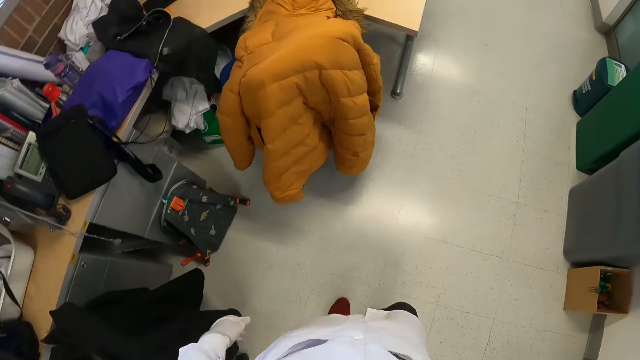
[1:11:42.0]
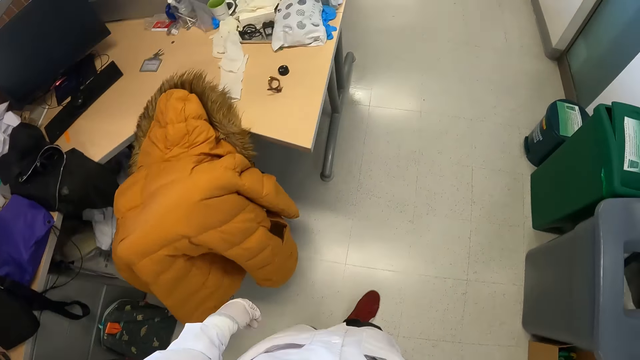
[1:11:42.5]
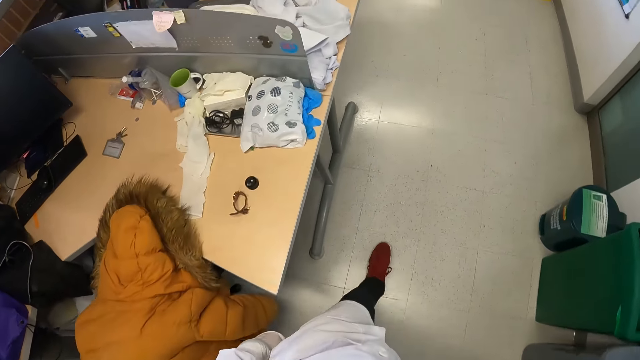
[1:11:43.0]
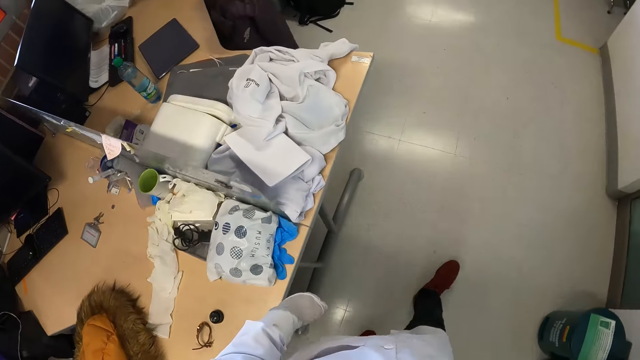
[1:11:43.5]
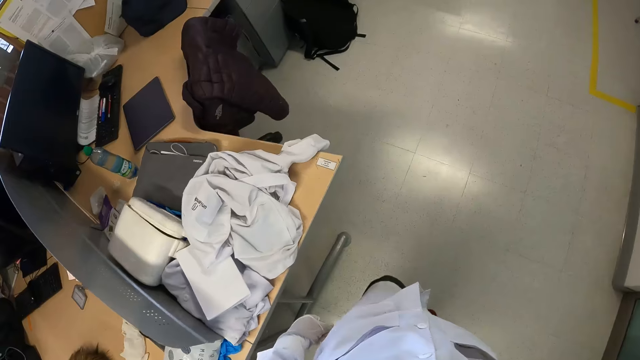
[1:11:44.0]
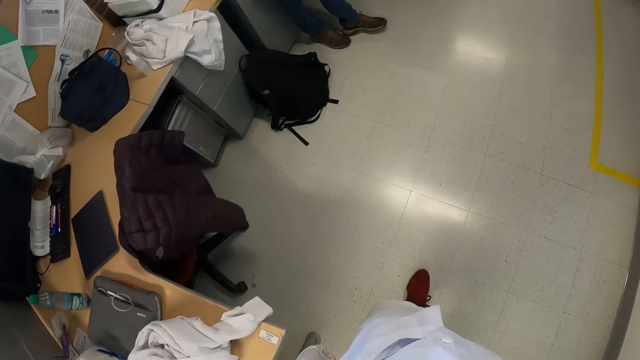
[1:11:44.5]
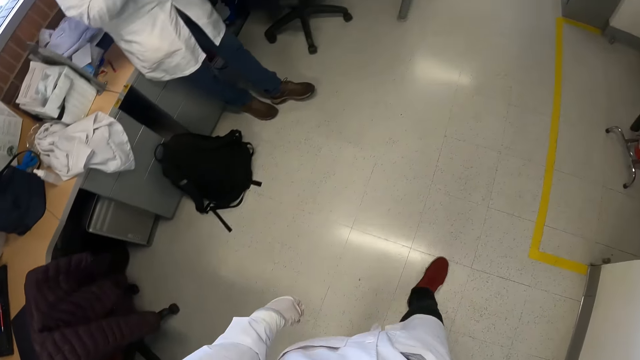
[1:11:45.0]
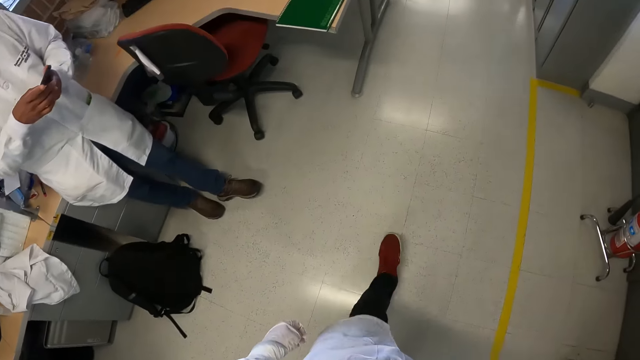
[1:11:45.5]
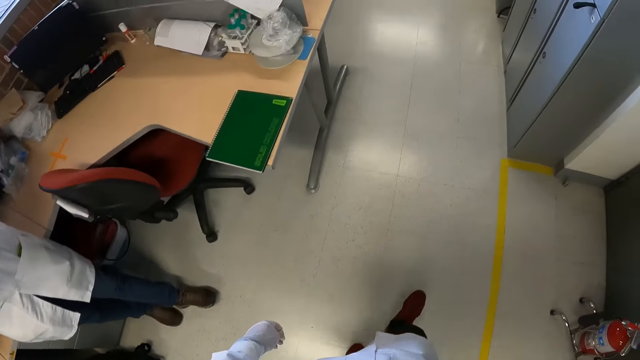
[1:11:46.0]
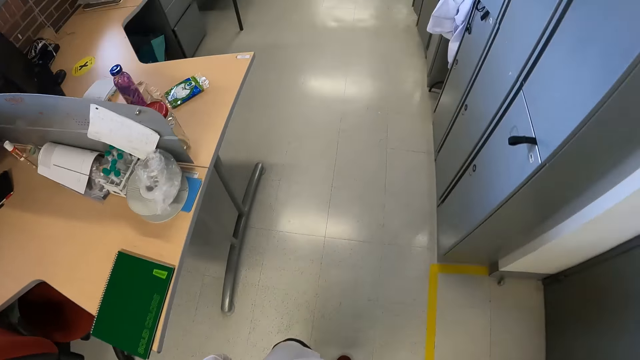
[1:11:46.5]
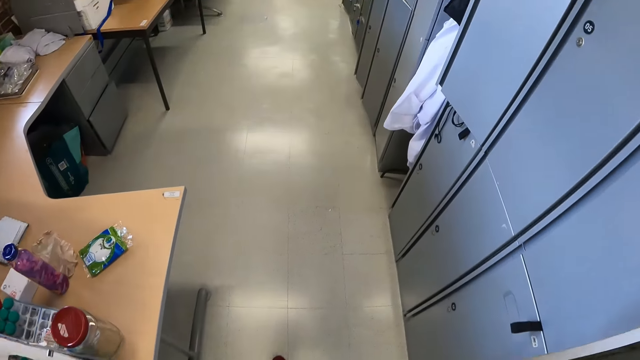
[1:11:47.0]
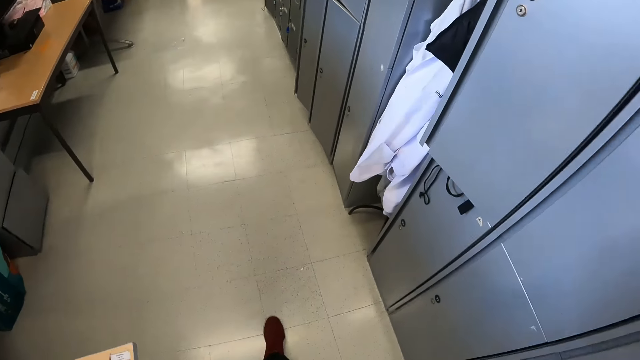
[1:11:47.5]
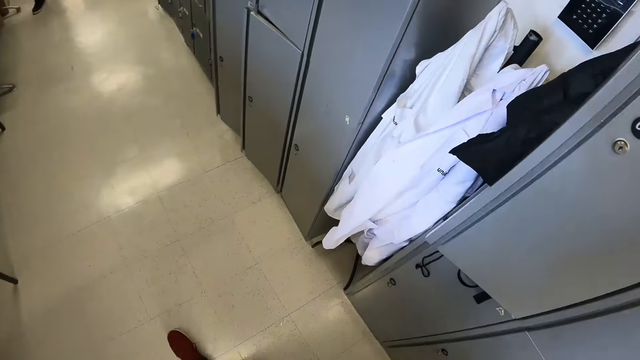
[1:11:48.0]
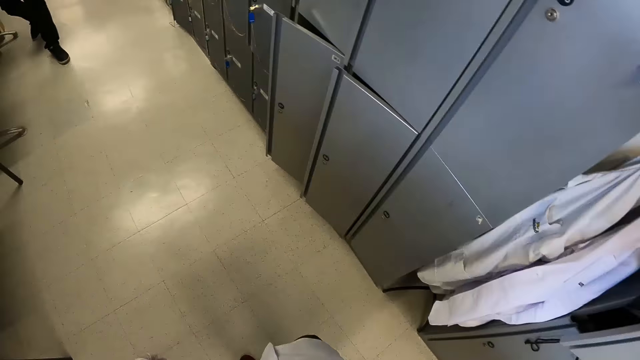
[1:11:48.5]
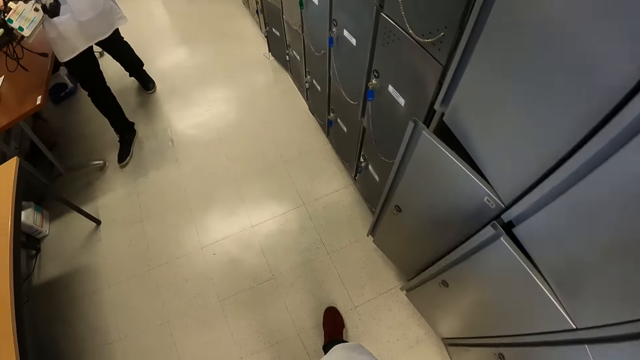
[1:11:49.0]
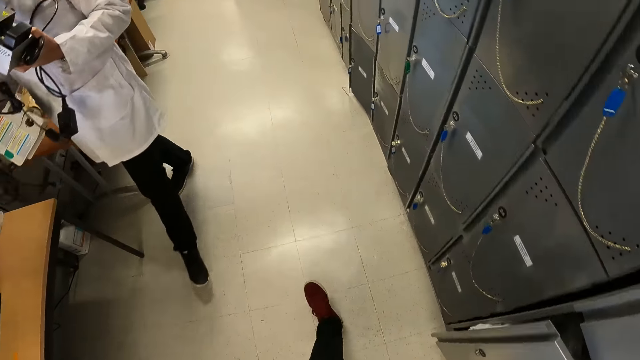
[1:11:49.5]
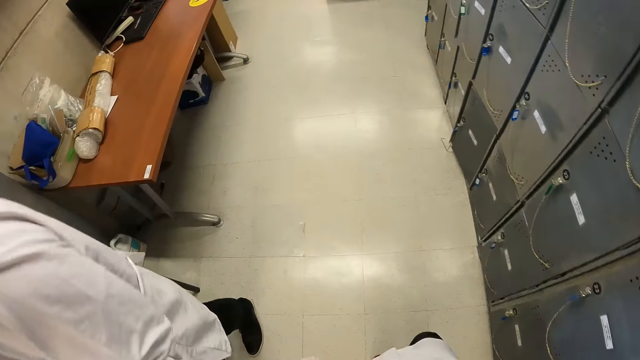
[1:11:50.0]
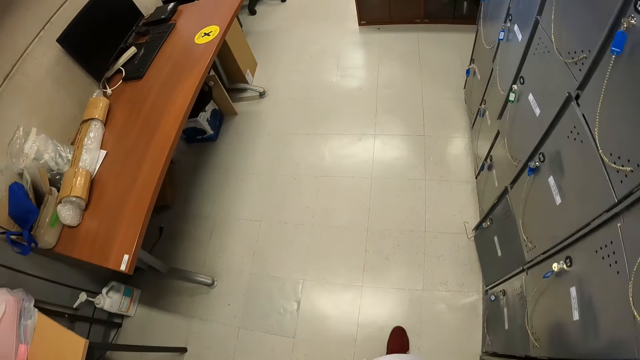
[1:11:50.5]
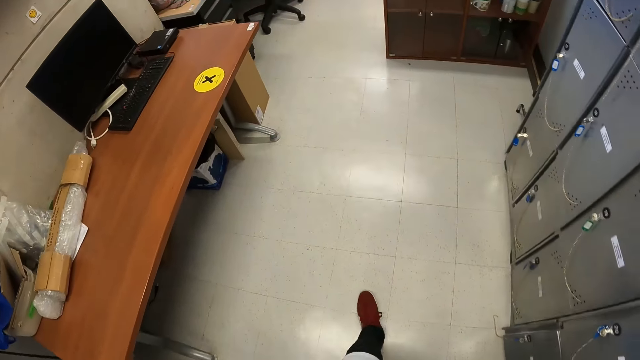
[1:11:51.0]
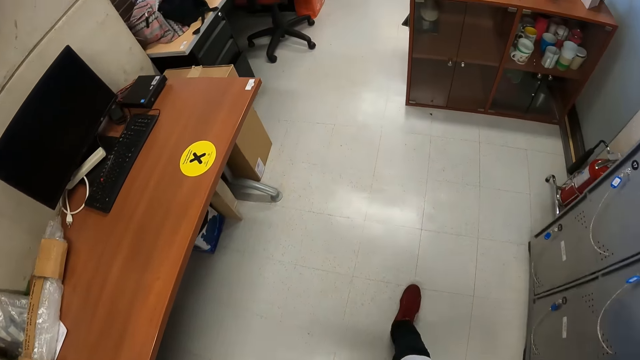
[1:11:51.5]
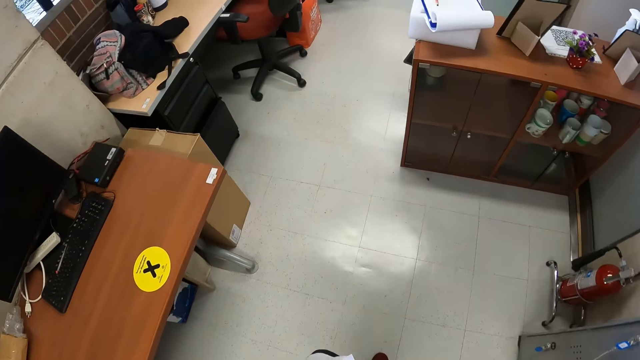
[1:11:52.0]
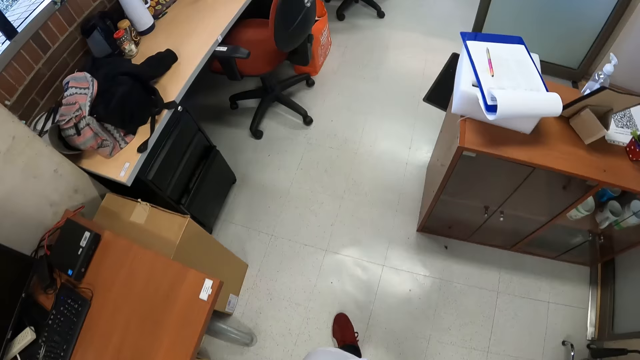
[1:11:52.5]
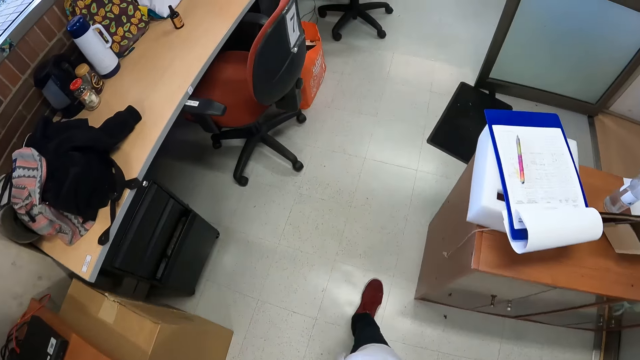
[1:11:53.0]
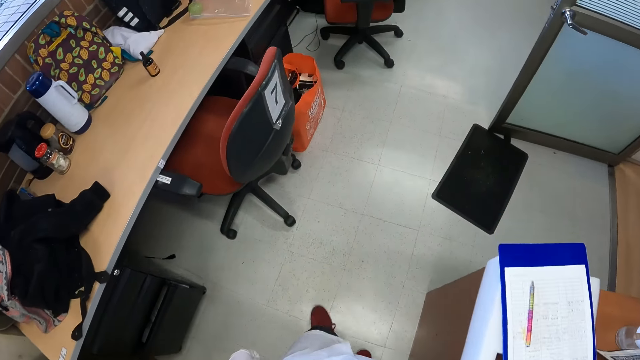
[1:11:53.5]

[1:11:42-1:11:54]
The camera wearer walks past a man. He walks past another man.

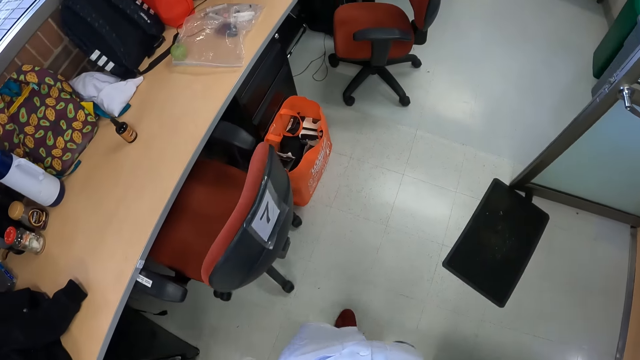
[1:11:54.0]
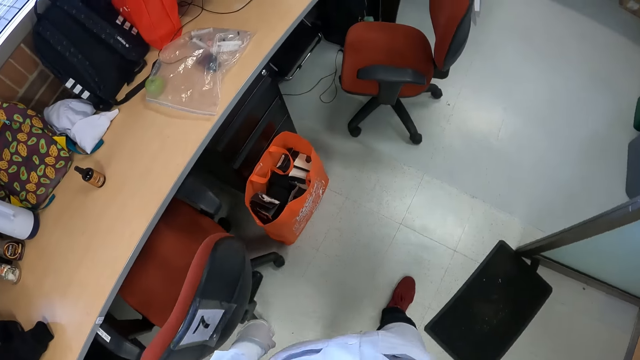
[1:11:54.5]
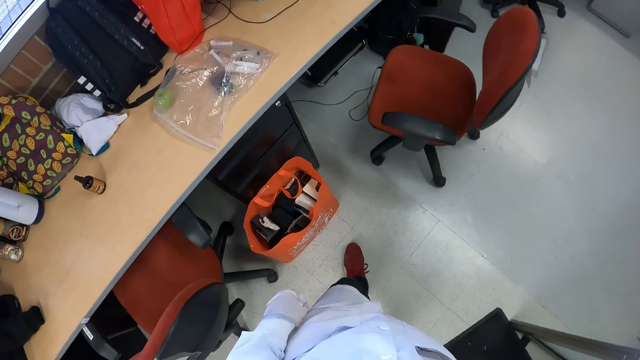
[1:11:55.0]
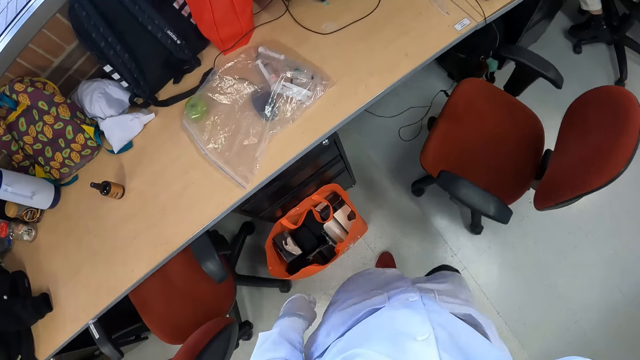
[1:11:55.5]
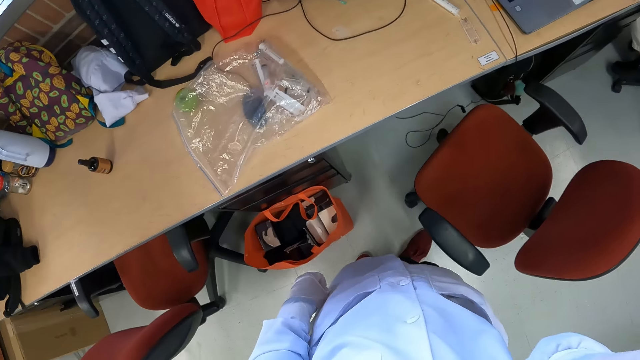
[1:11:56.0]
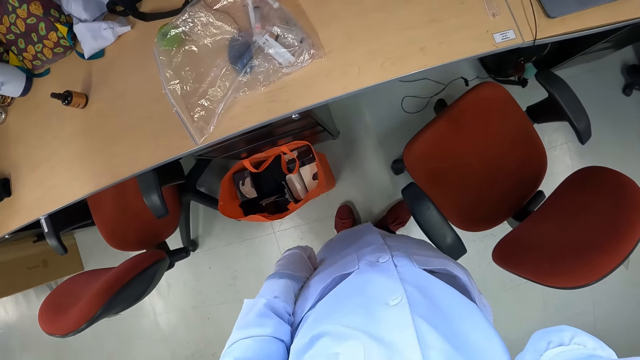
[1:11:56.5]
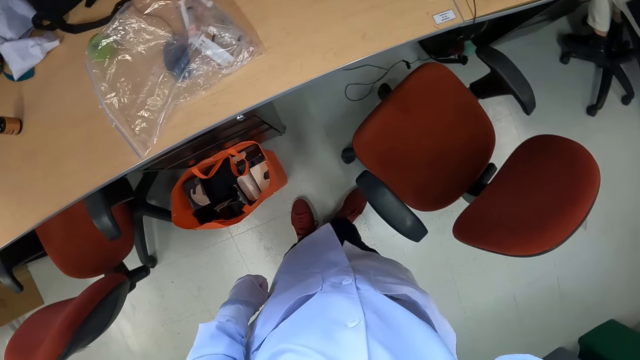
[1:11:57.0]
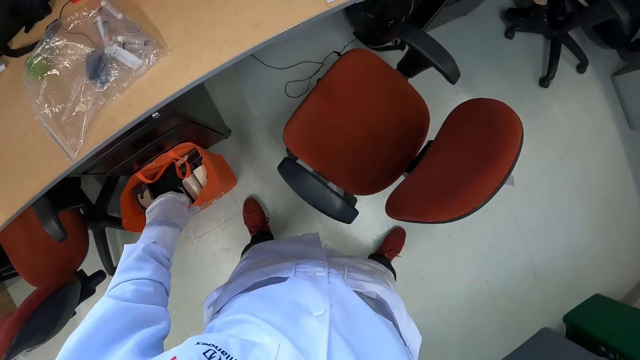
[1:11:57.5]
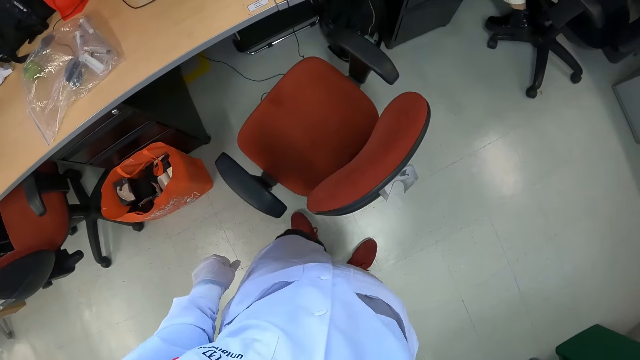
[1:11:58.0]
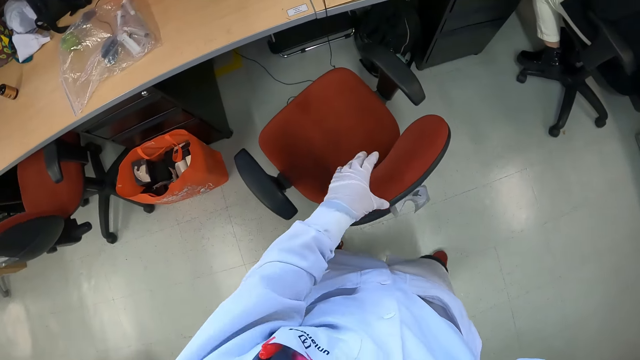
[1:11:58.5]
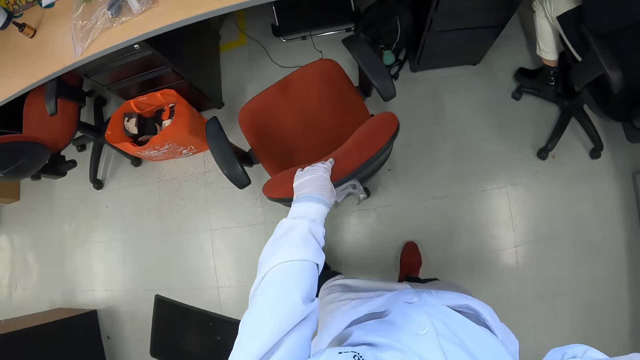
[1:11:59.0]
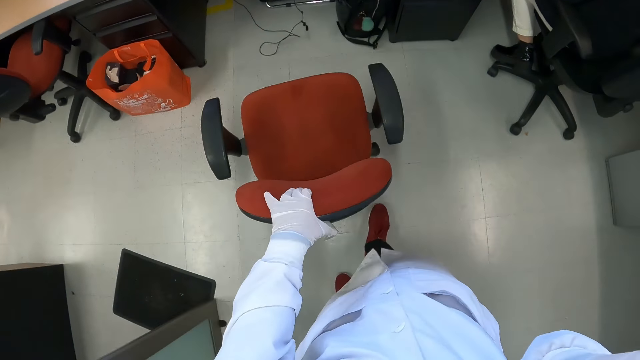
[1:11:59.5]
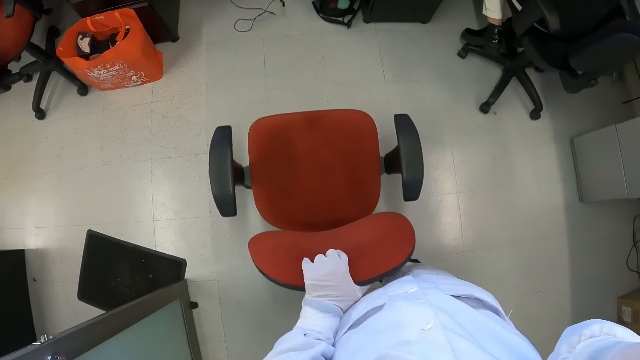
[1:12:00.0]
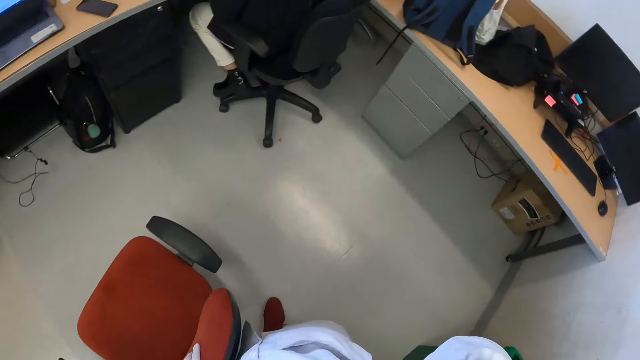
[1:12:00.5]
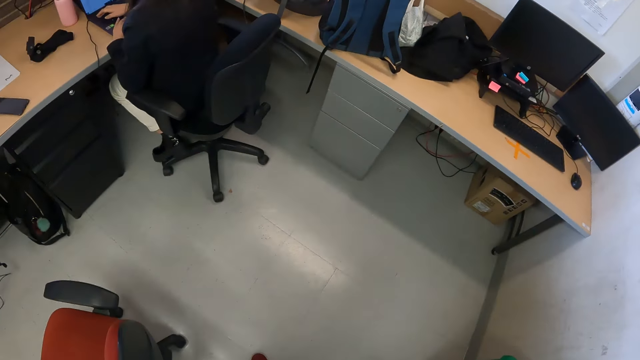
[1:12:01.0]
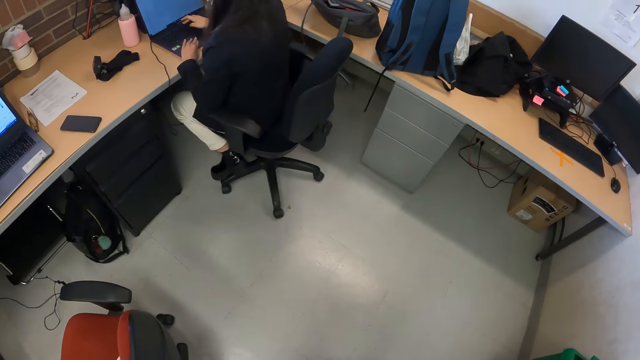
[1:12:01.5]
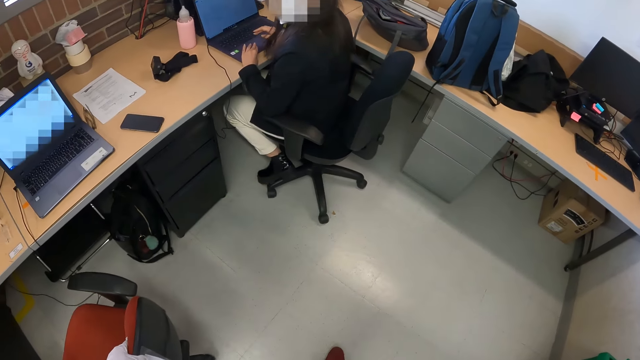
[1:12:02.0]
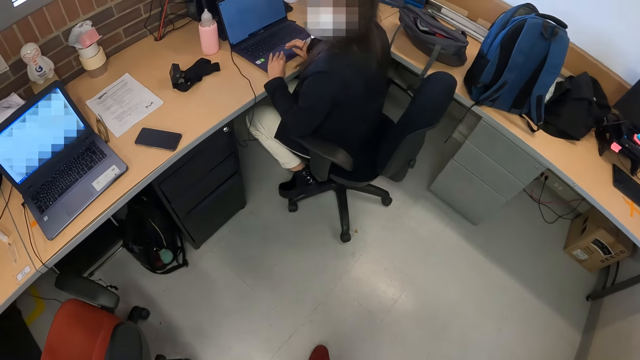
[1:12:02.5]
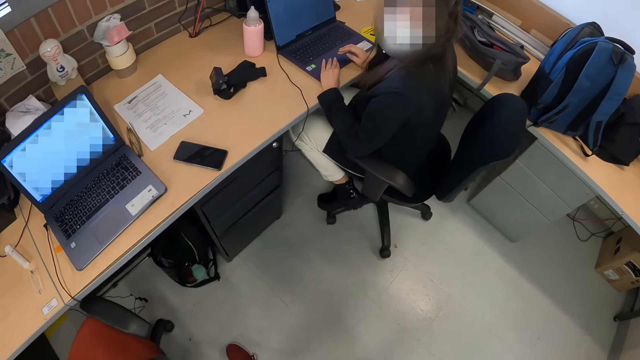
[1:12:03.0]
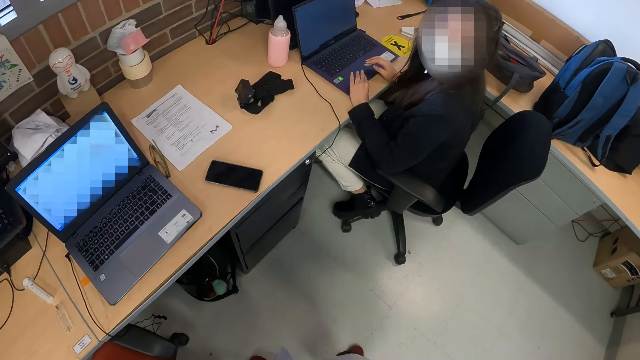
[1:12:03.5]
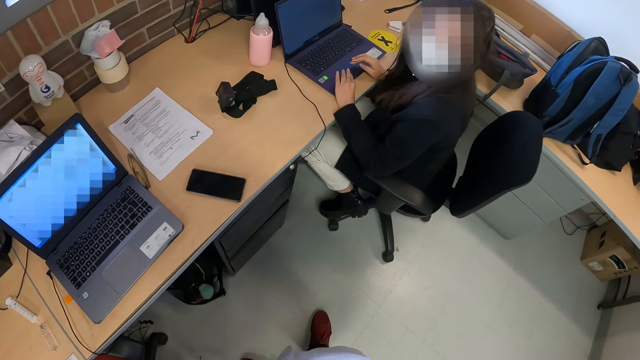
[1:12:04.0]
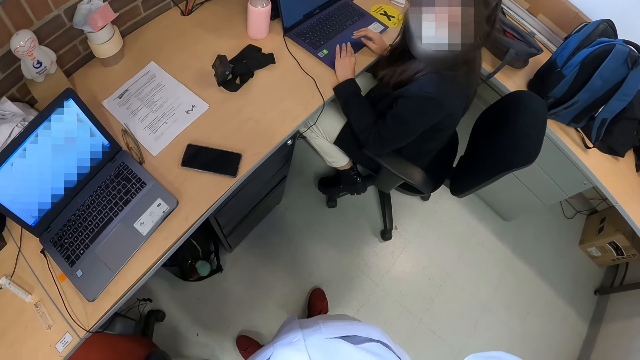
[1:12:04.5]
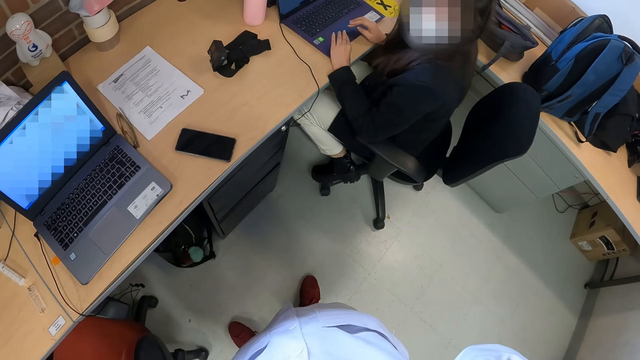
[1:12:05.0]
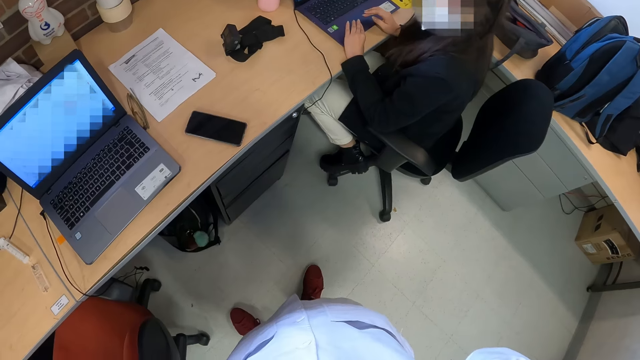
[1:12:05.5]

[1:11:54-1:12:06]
The camera wearer adjusts a chair with his gloved left hand. He pulls the chair. He interacts with a woman.
